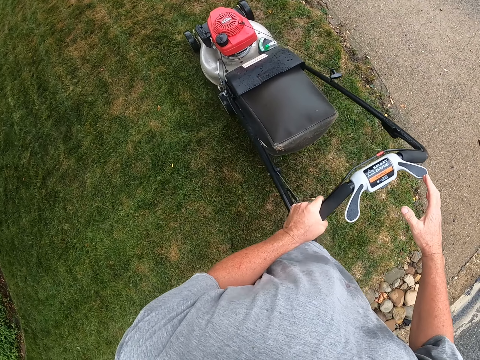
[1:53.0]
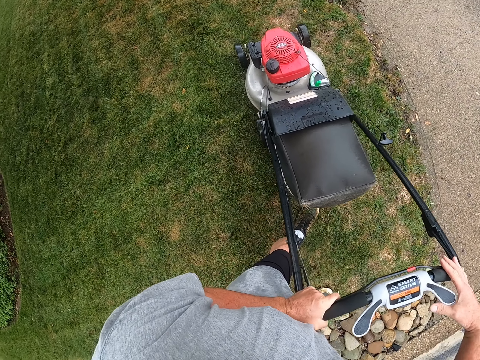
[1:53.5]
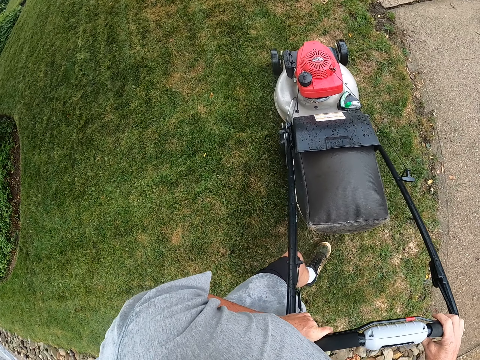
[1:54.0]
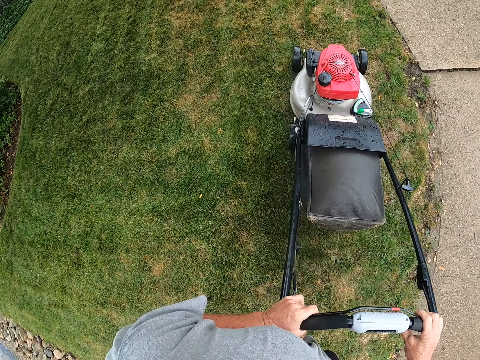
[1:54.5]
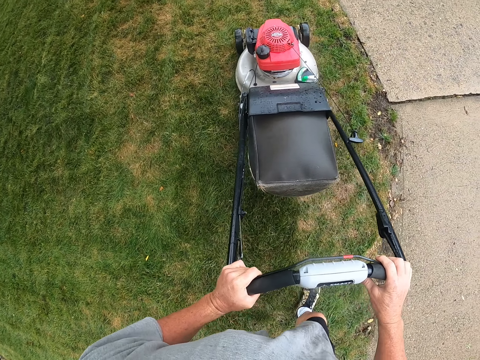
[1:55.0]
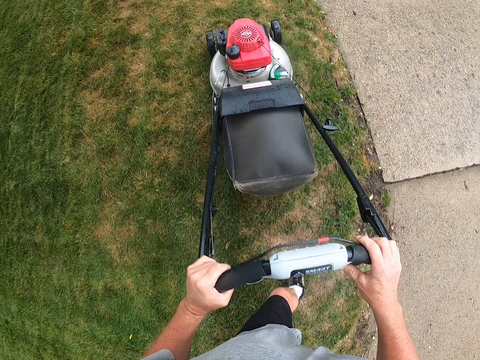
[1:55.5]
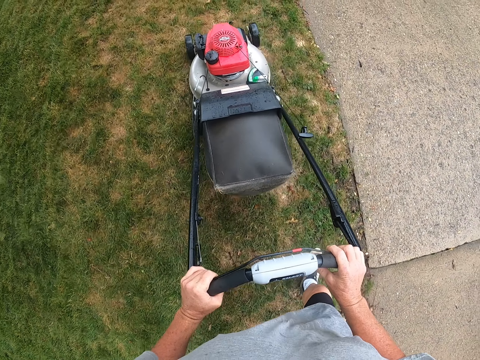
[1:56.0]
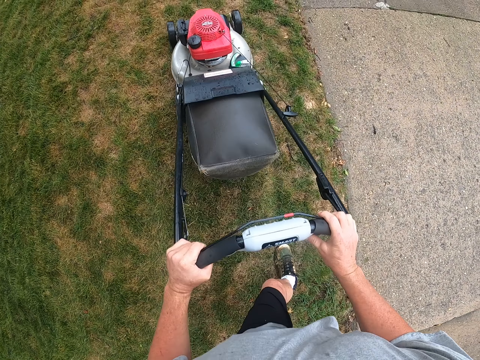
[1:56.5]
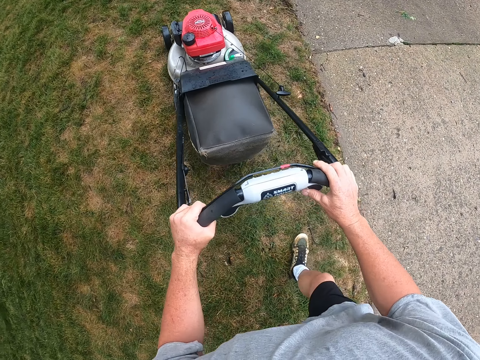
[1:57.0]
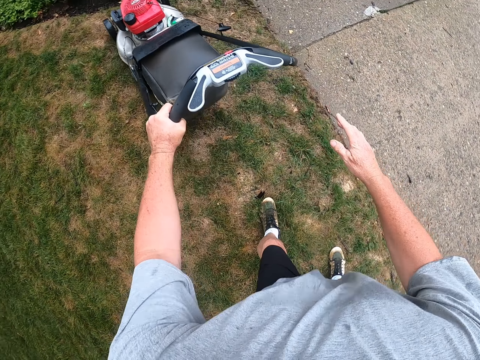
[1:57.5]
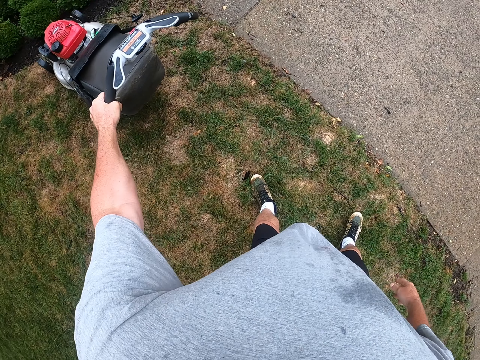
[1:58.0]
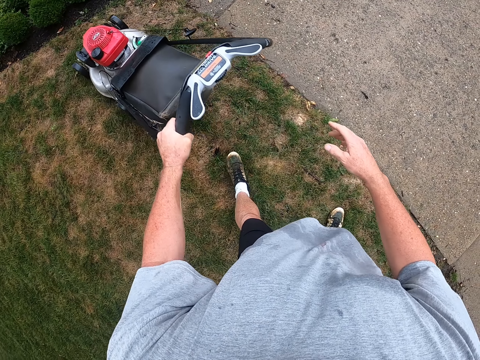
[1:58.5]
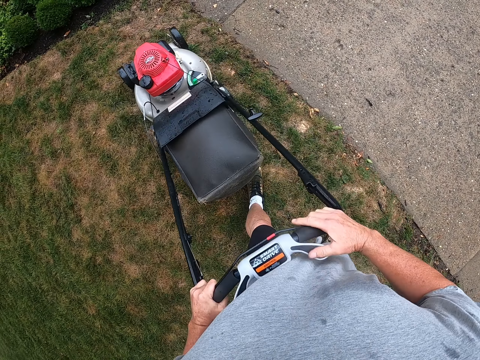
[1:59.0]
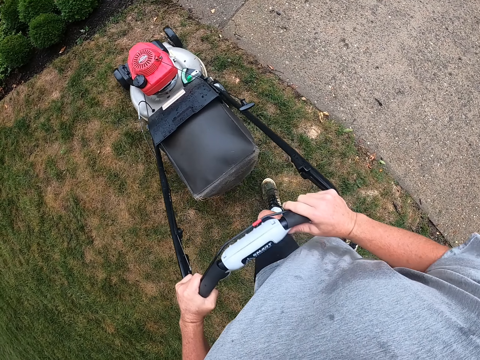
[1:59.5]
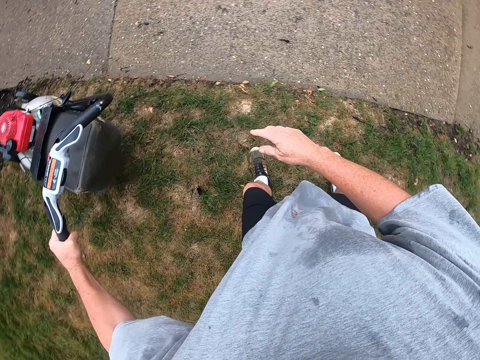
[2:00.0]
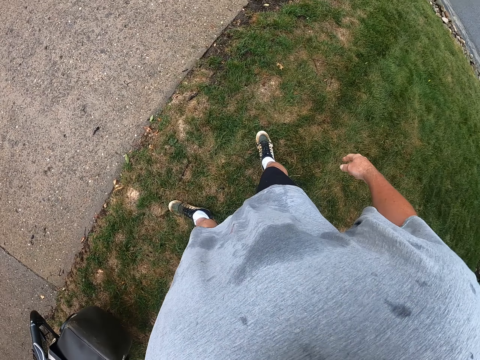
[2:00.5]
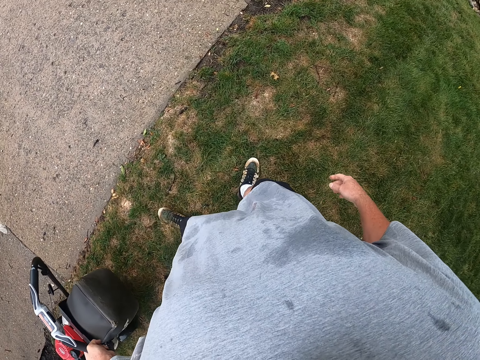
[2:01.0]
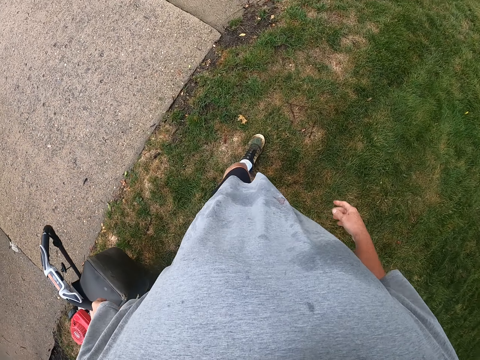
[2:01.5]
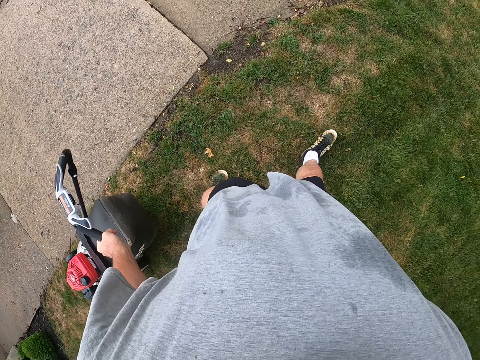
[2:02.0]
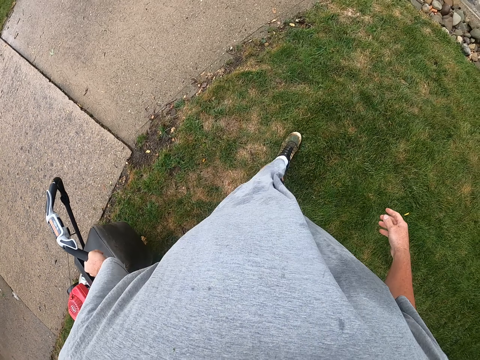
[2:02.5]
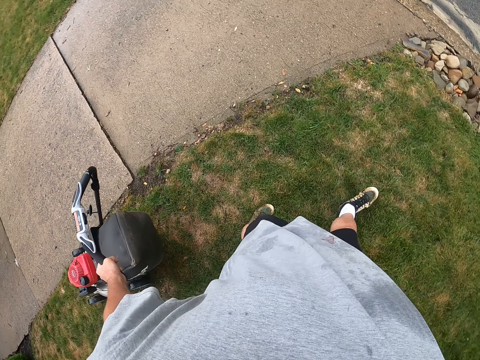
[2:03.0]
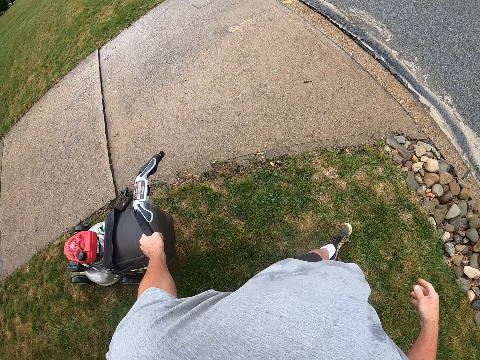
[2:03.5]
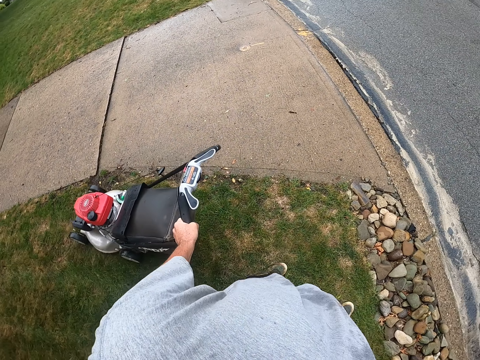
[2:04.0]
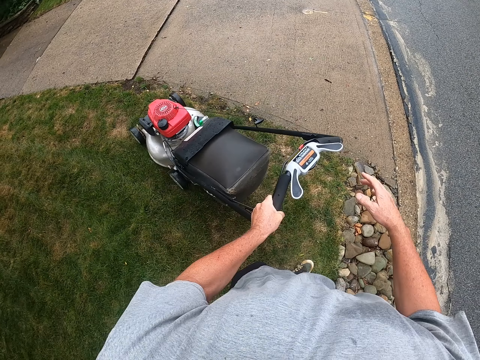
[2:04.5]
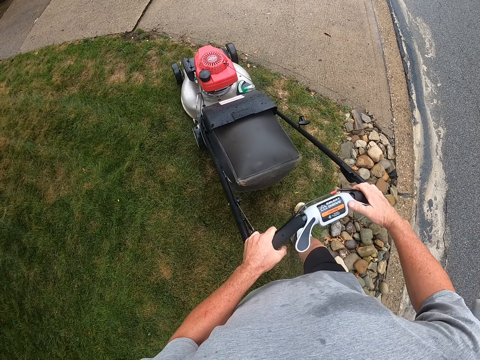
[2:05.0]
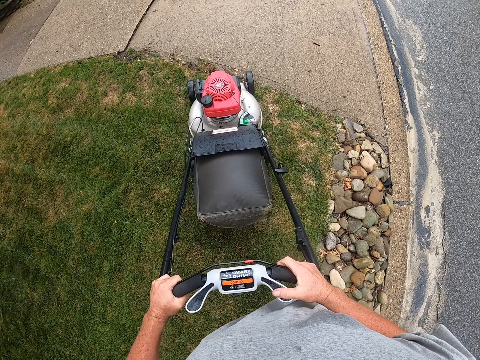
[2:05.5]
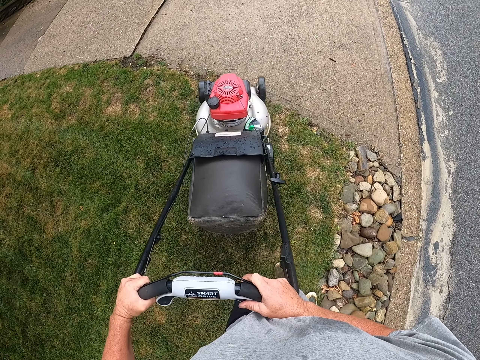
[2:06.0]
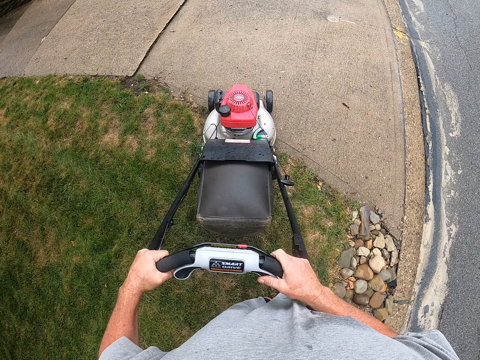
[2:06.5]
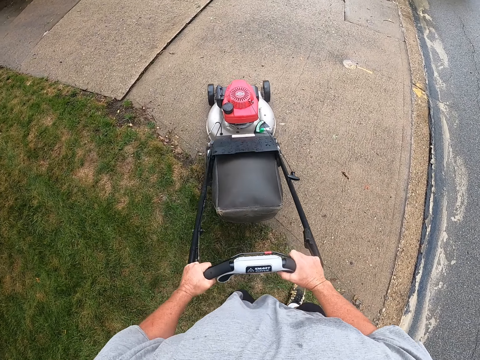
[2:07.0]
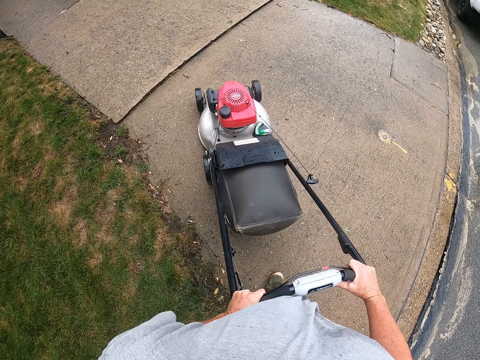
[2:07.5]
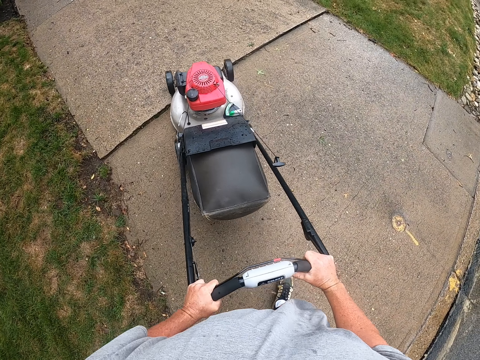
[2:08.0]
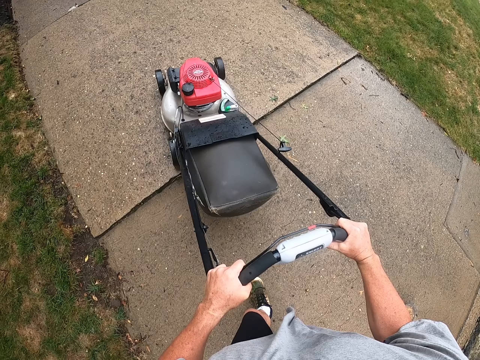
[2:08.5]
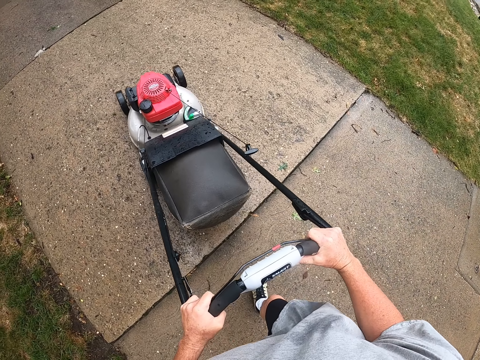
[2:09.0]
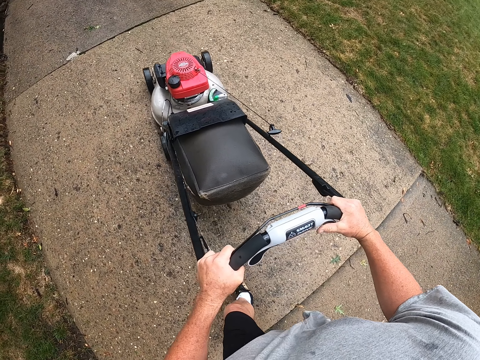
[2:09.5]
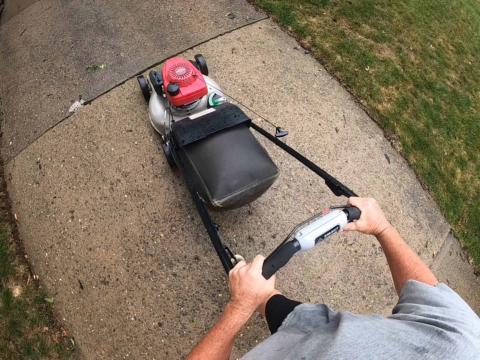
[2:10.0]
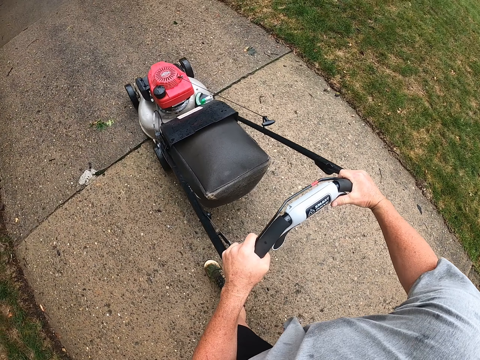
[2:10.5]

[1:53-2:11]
The camera wearer cuts the grass with a lawn mower. They adjust the lawn mower on the ground. They pull the lawn mower. They cut the grass with the lawn mower. They pull the lawn mower, and walk around a garden. They cut grass with the lawn mower. They drive the lawn mower on a sidewalk.

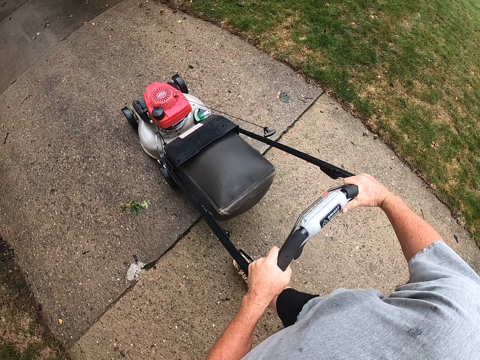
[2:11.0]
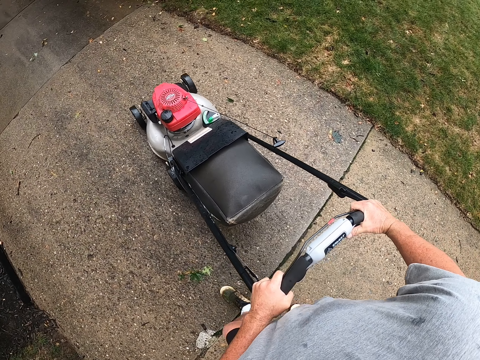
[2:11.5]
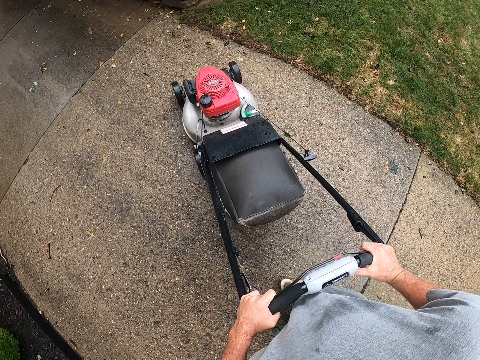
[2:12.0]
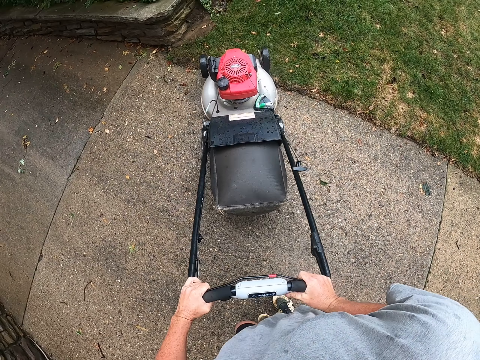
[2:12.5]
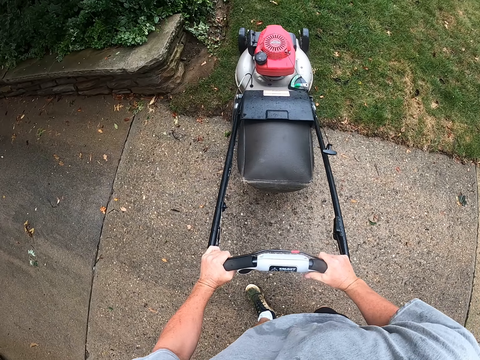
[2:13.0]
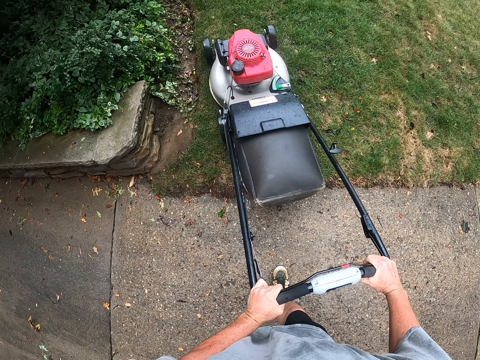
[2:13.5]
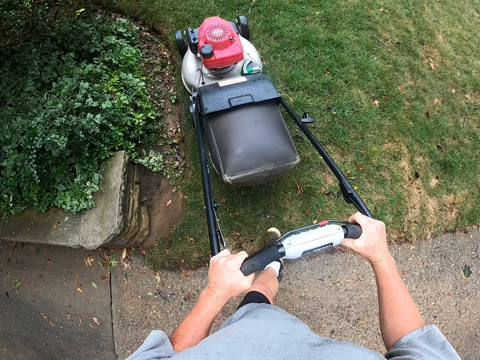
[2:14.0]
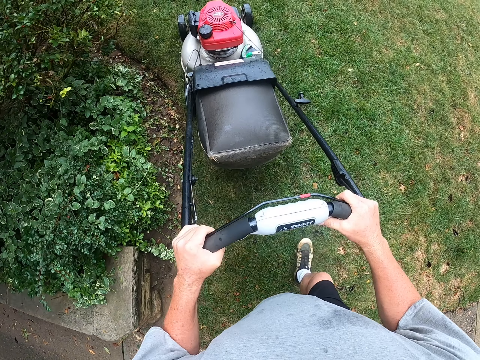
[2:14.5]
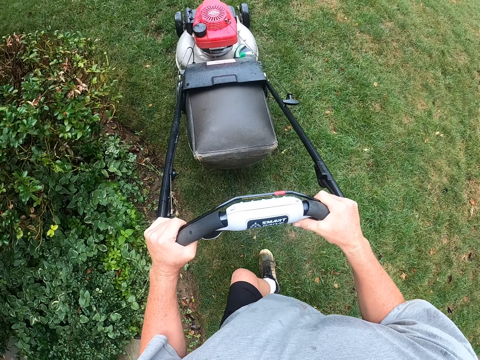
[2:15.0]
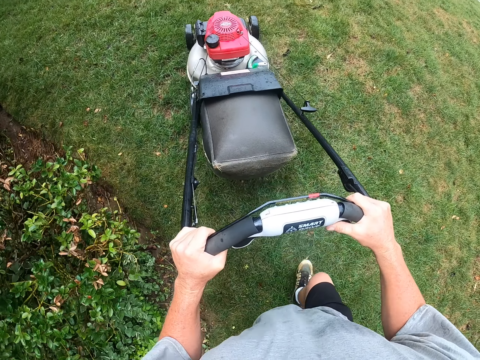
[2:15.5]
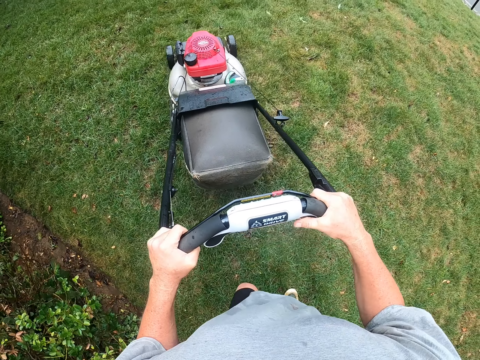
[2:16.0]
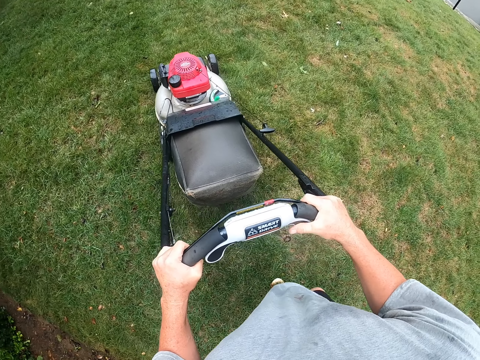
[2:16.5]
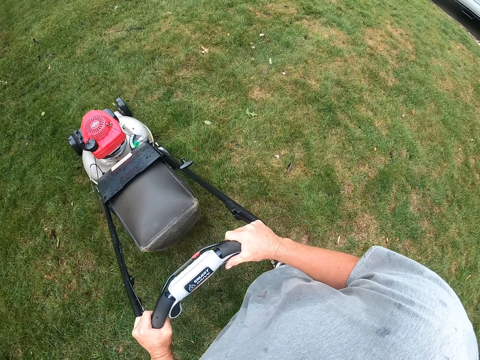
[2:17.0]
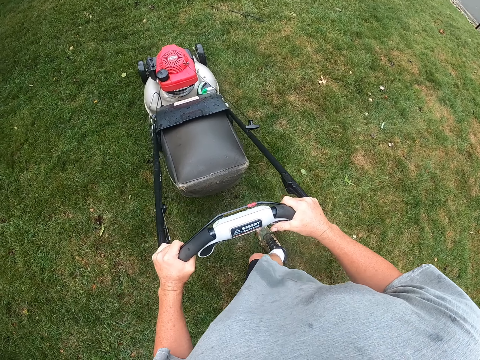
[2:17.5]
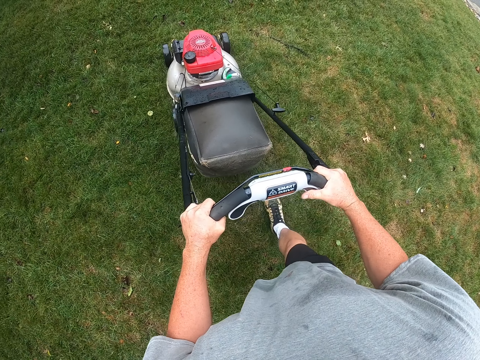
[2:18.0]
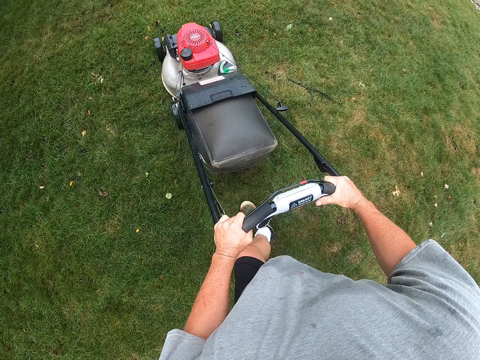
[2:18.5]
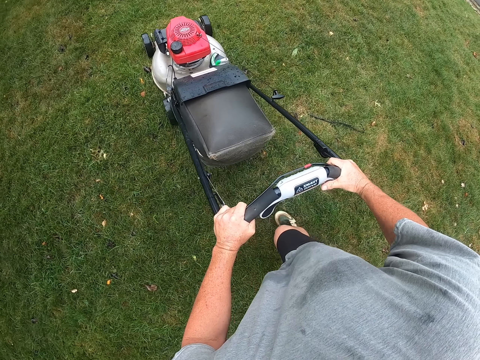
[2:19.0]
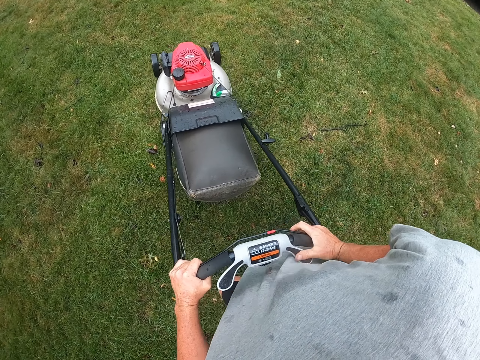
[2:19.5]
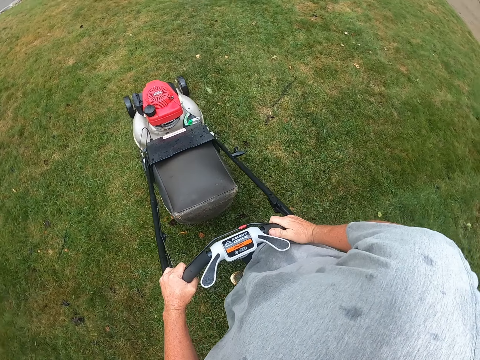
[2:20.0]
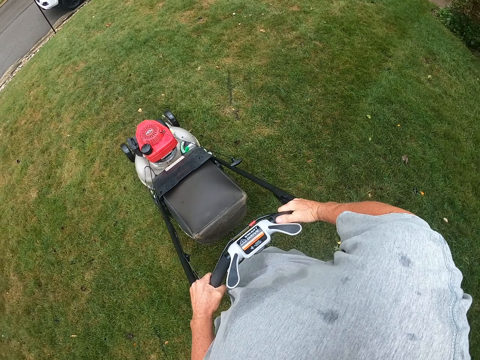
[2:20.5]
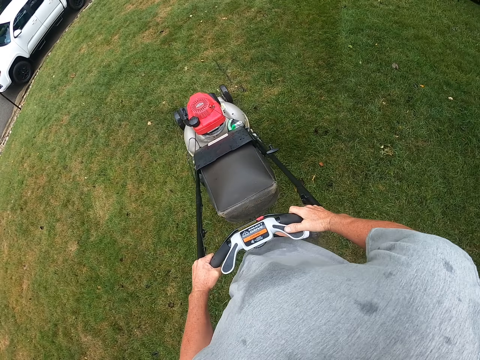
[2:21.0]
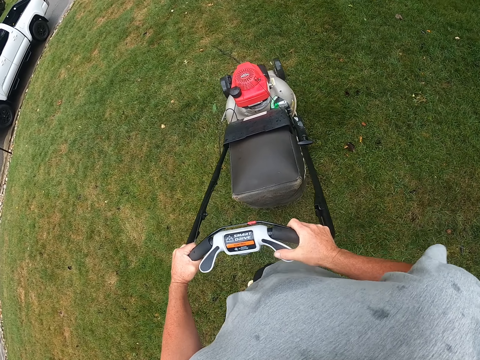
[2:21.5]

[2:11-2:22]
The camera wearer turns the lawn mower. They cut the grass with the lawn mower. They turn the lawn mower. They adjust the lawn mower on the ground.
